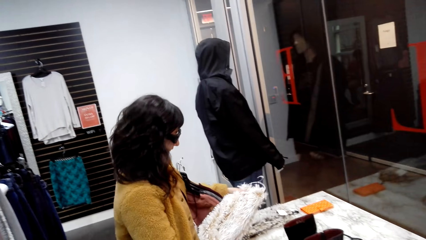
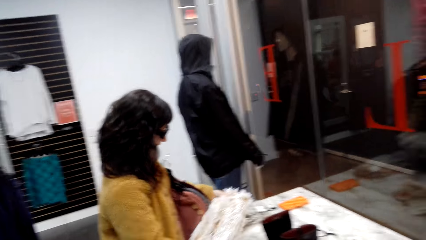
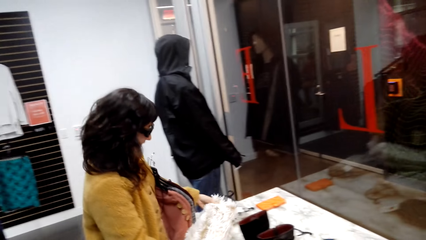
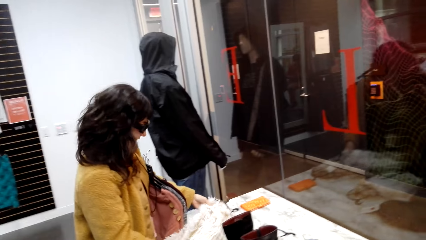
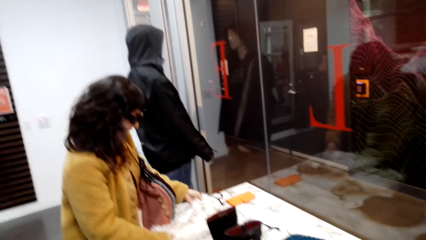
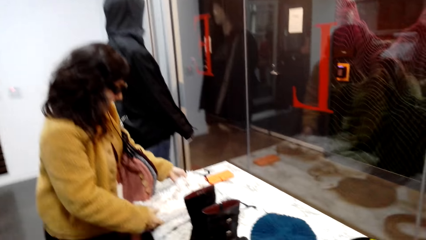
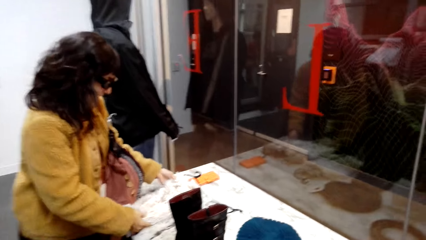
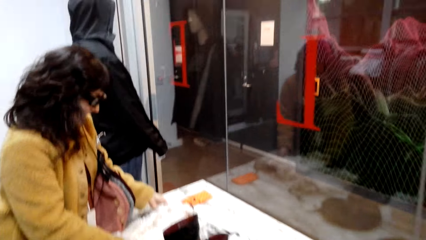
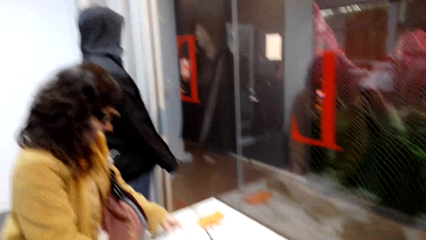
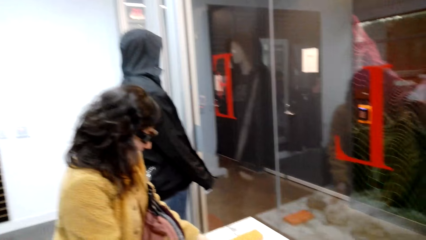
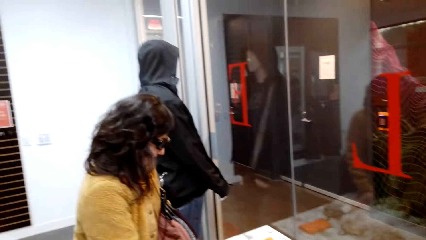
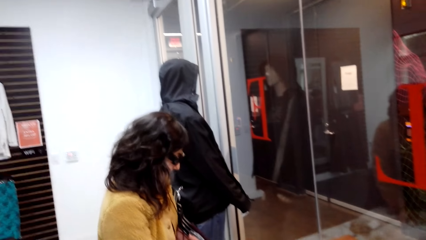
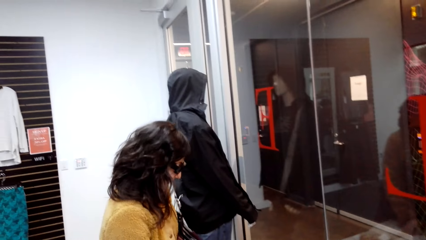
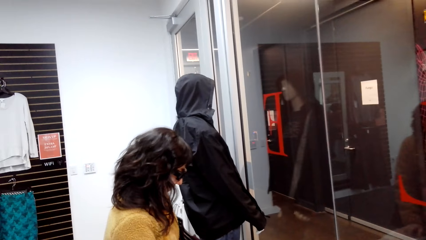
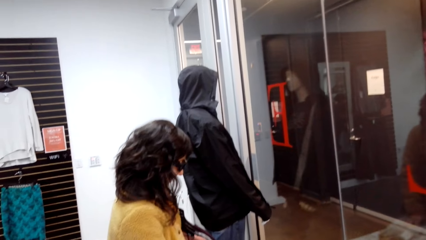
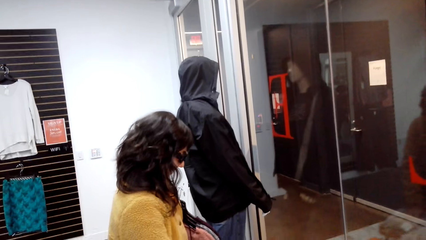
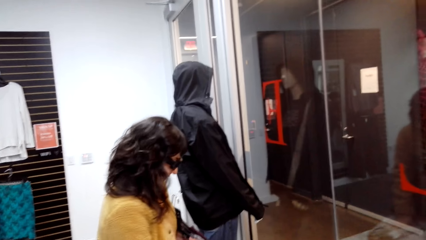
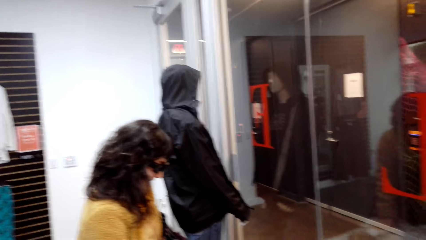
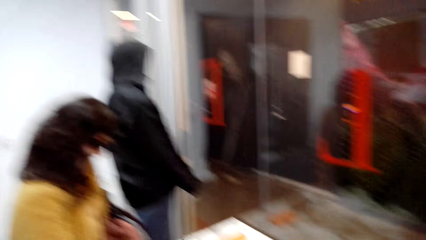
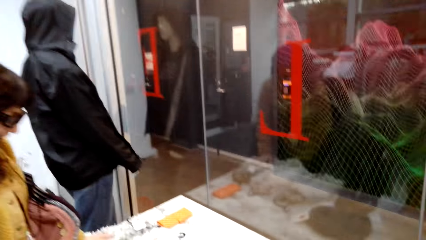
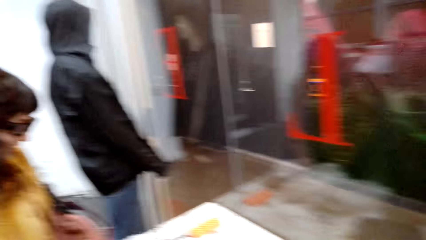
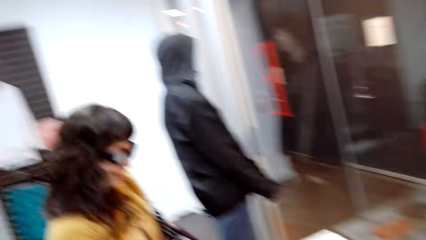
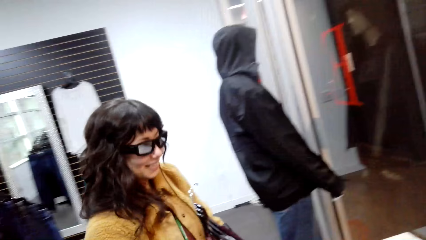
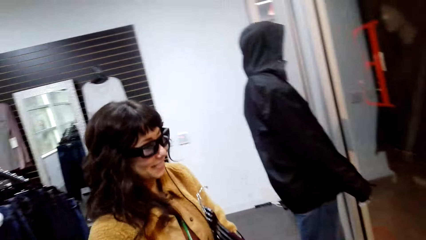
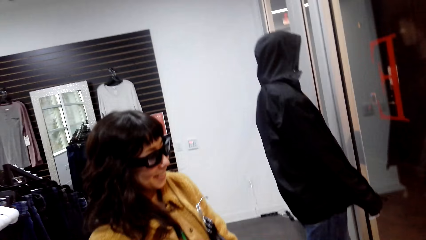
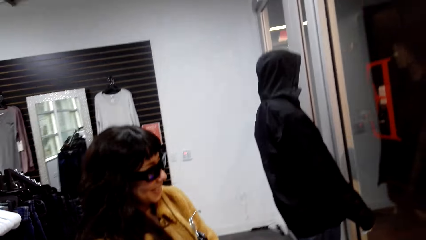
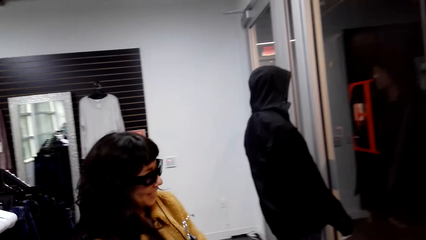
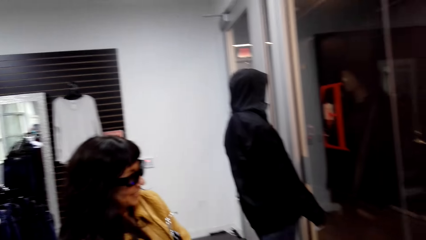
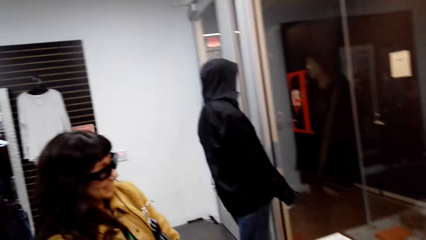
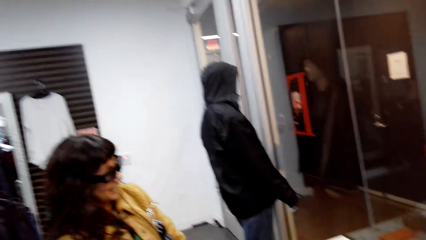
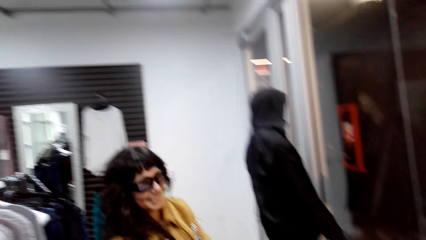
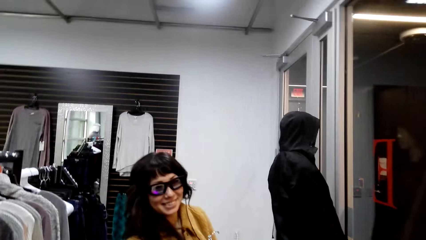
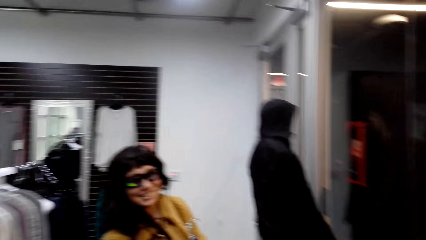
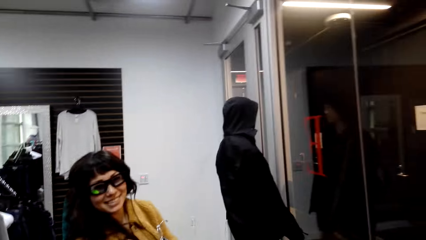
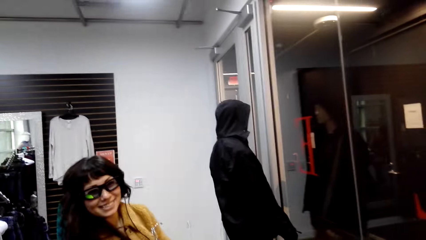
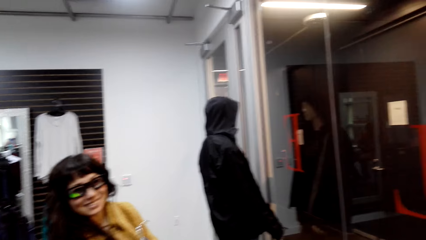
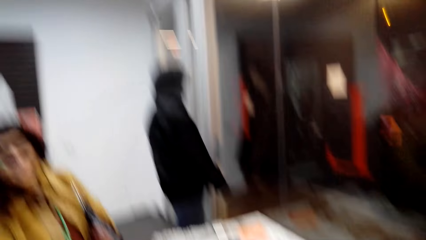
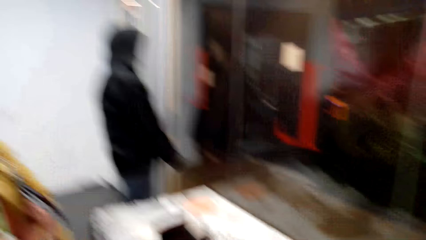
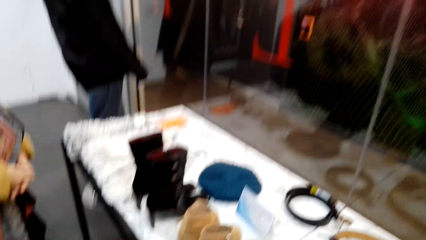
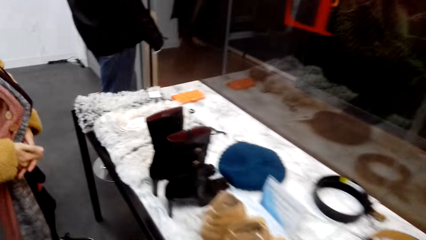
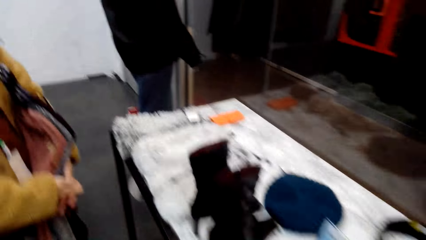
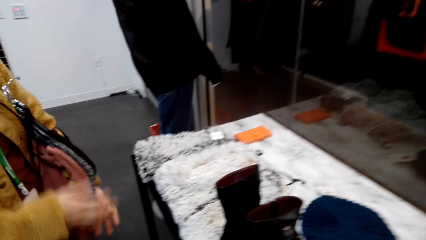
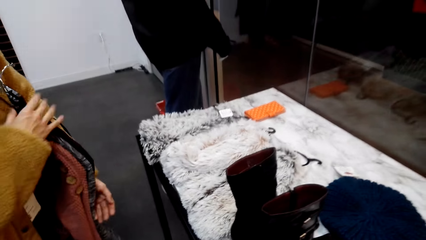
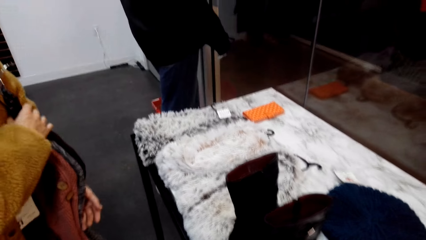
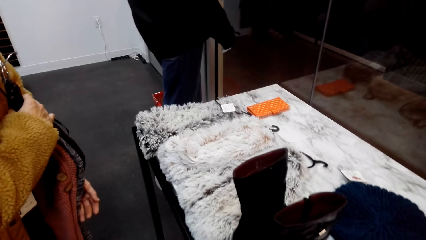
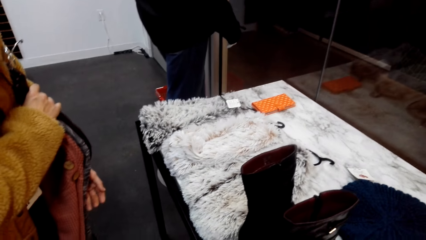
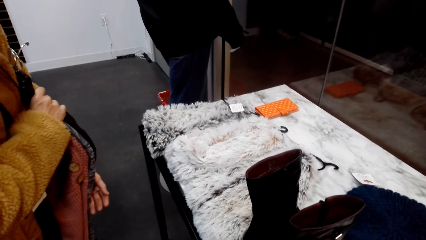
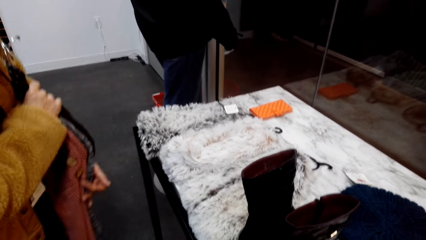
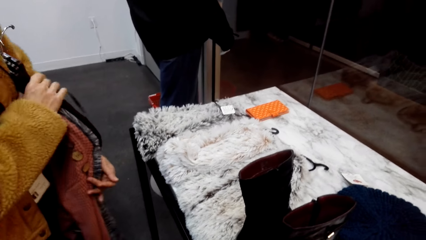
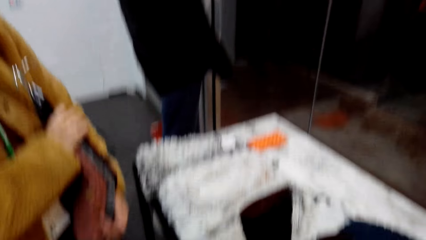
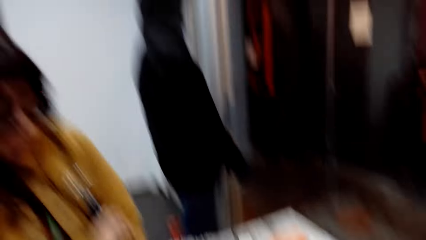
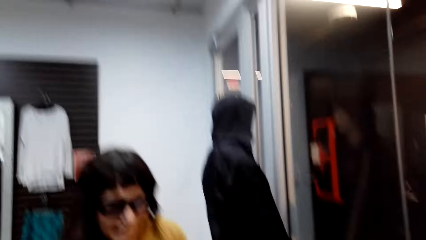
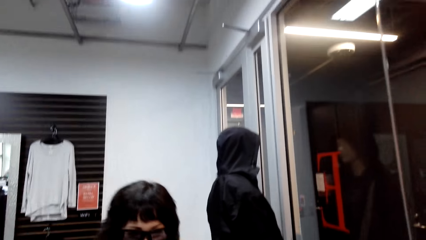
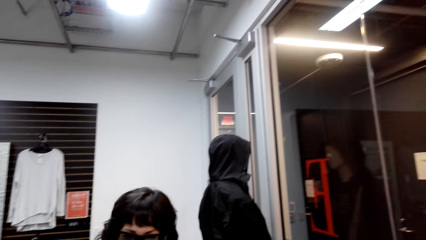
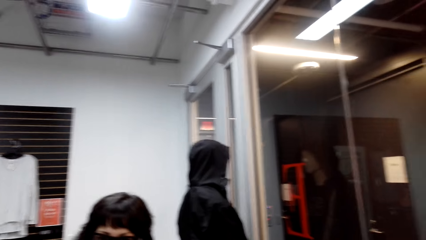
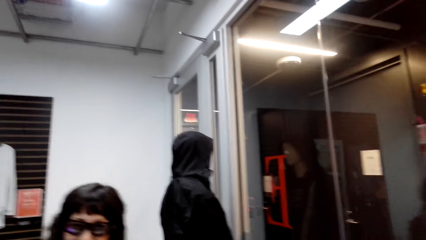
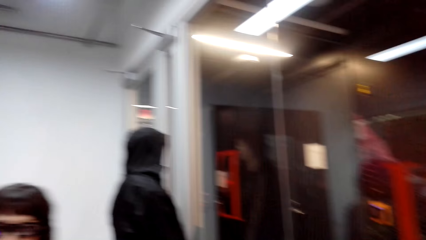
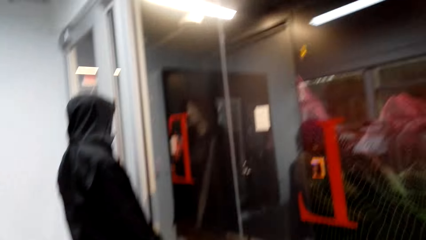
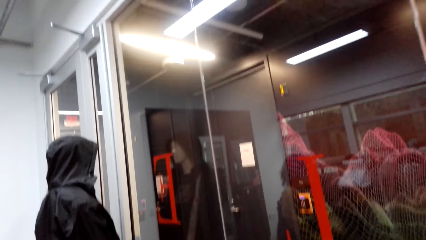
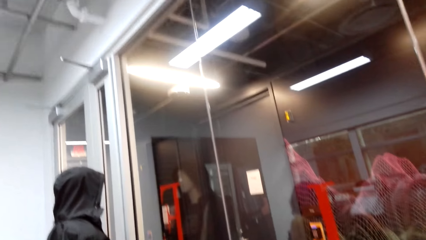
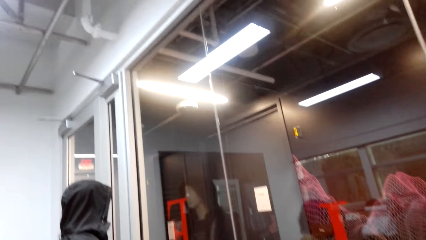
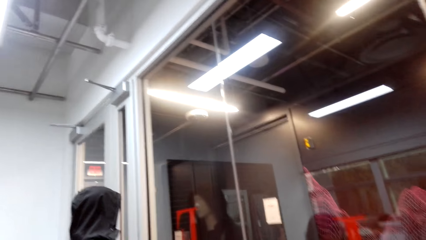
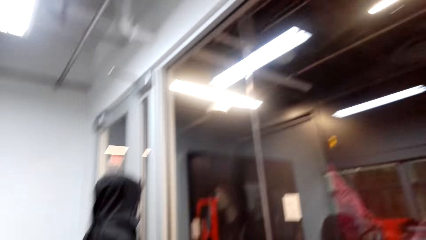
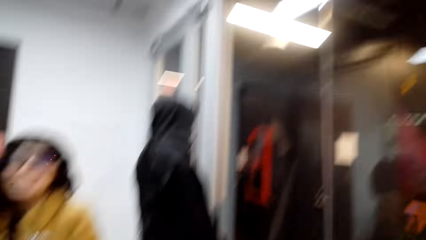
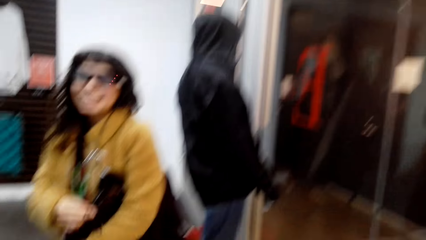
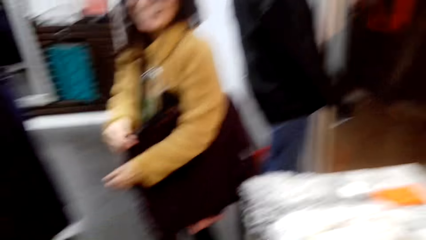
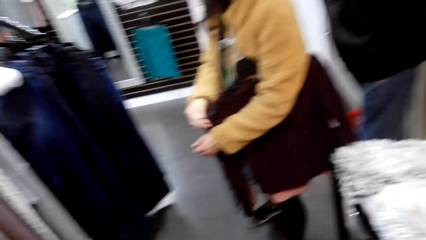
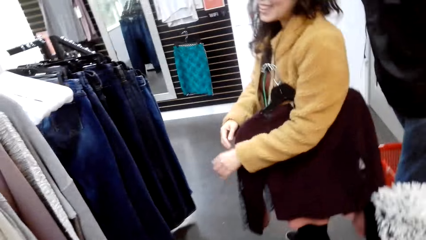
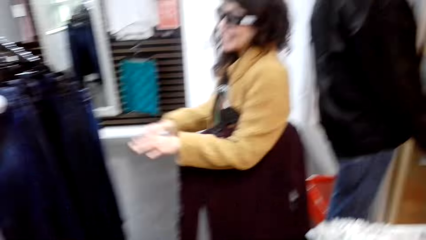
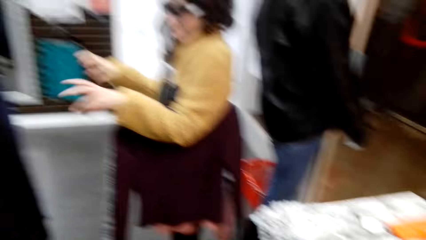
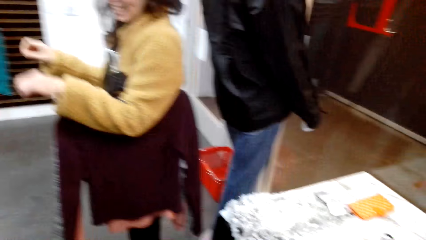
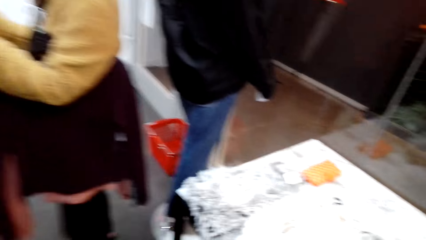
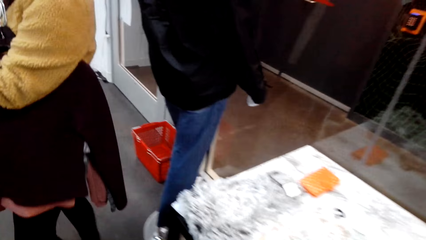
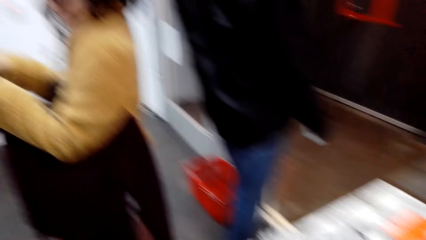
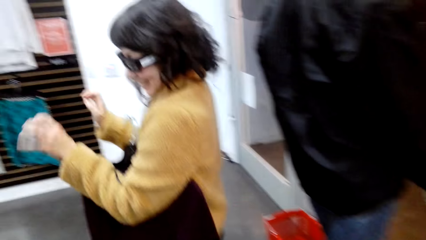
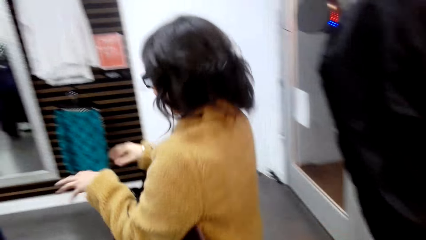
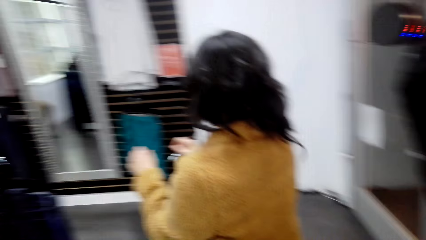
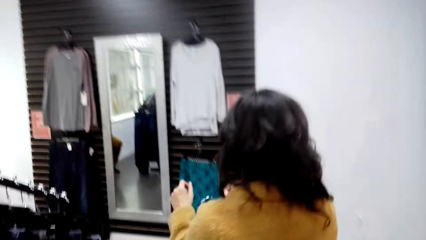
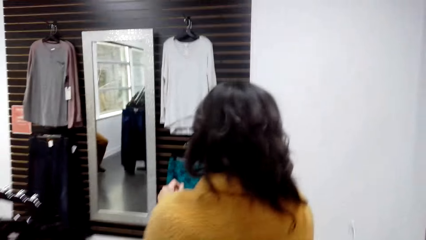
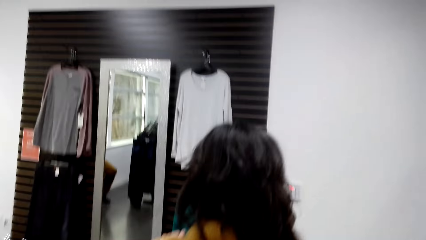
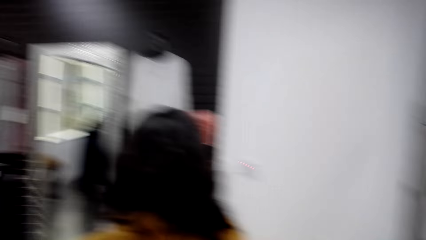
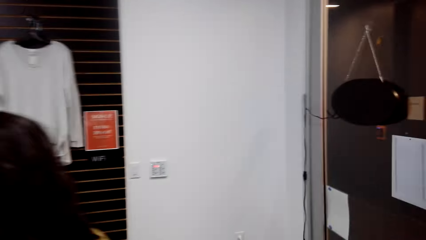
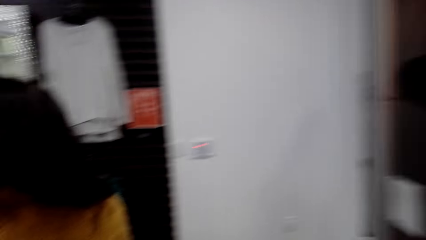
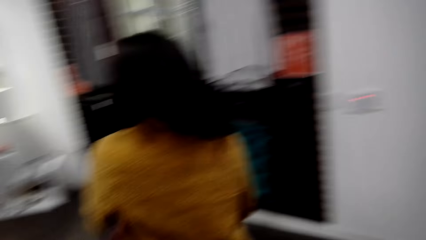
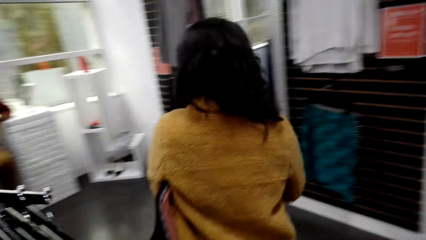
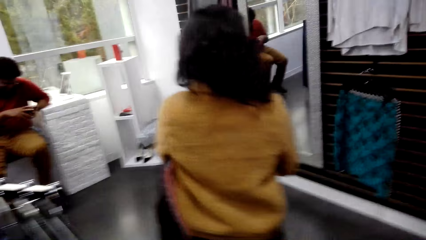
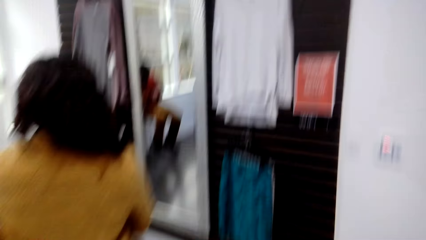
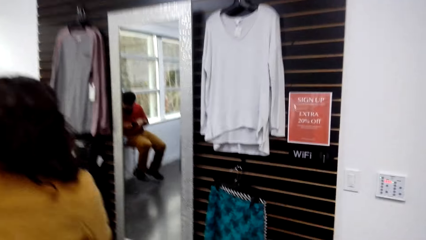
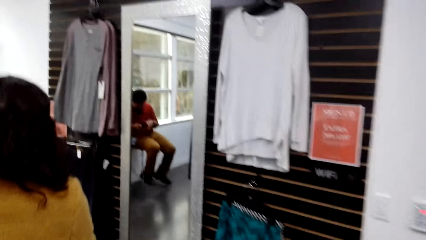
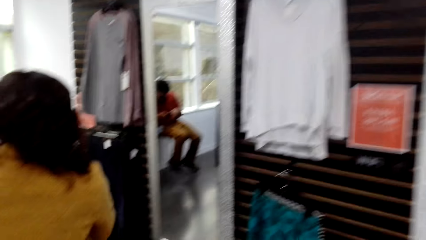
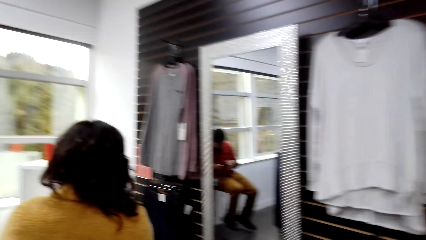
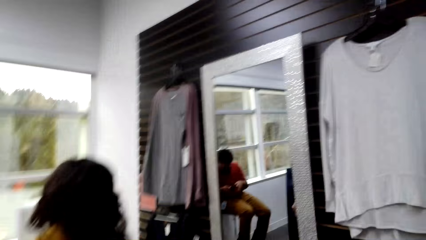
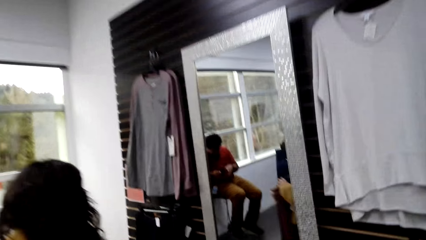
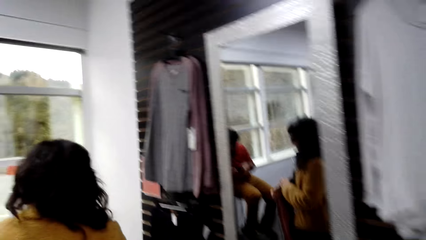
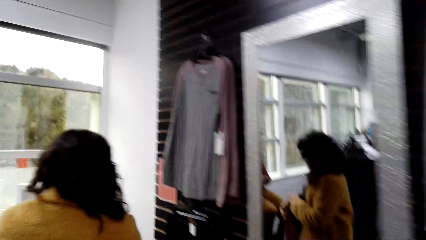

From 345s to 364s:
A woman returns a cloth to the table. The woman holds the sweaters. The woman walks round the shop store.
